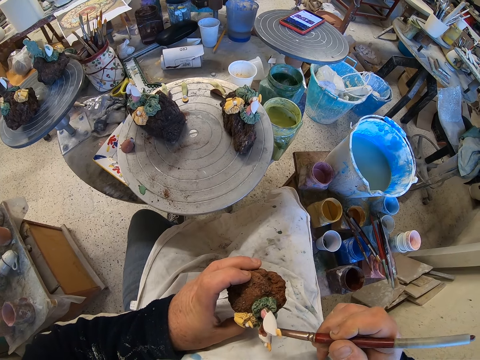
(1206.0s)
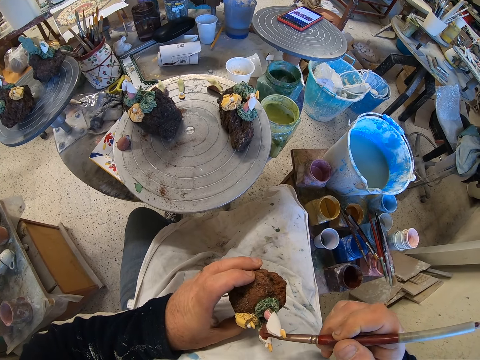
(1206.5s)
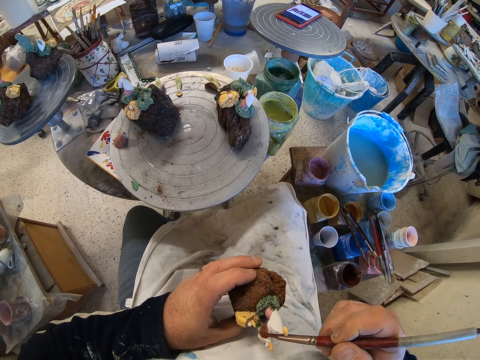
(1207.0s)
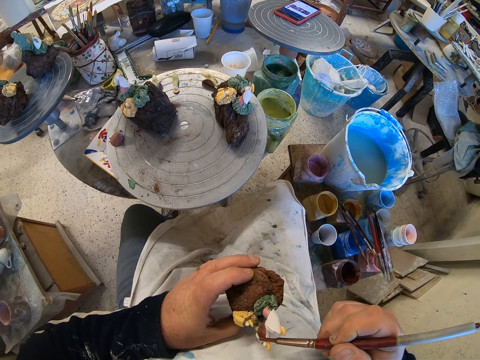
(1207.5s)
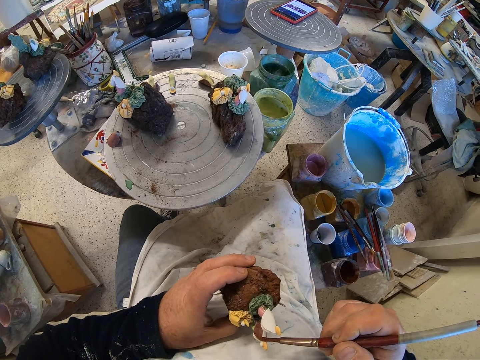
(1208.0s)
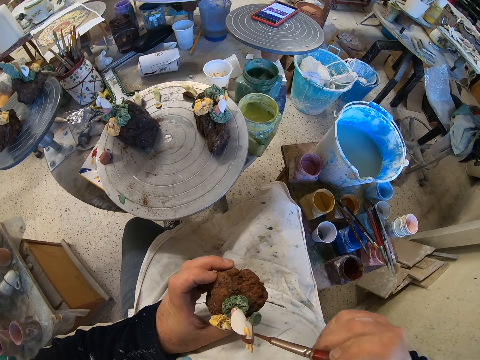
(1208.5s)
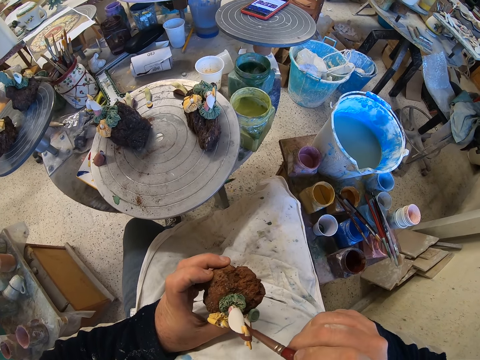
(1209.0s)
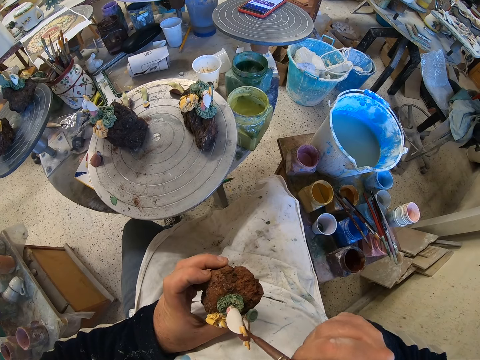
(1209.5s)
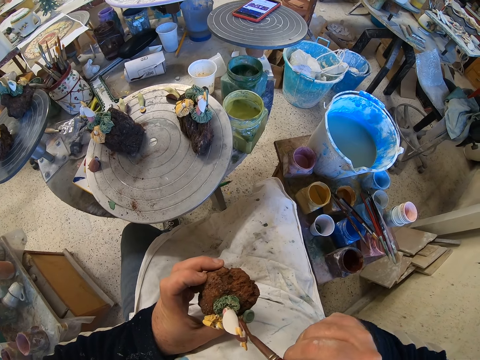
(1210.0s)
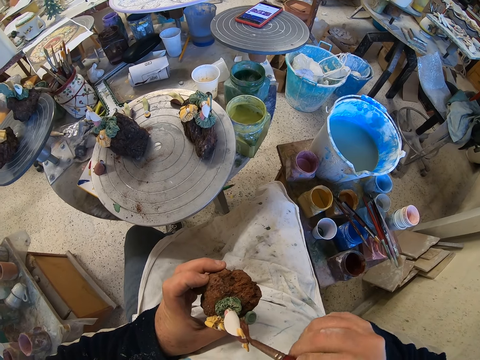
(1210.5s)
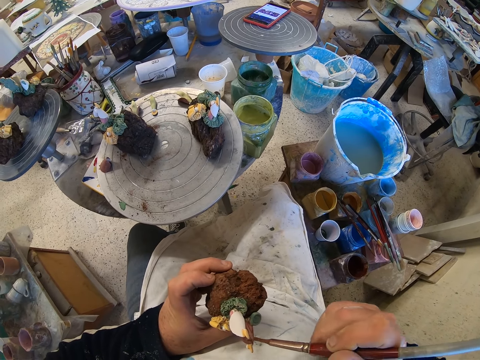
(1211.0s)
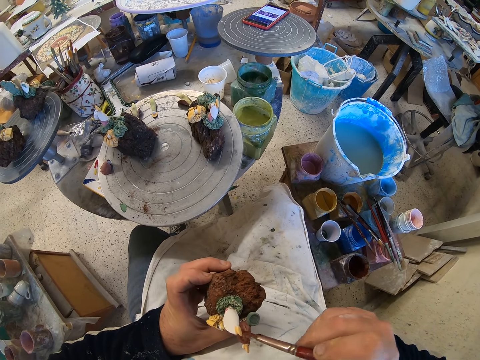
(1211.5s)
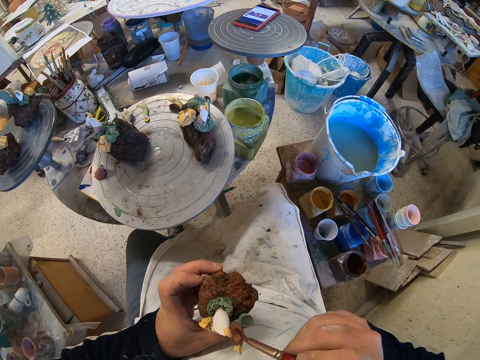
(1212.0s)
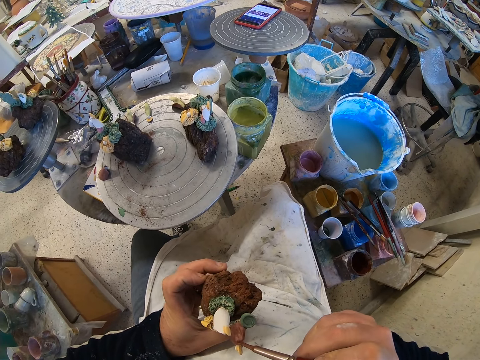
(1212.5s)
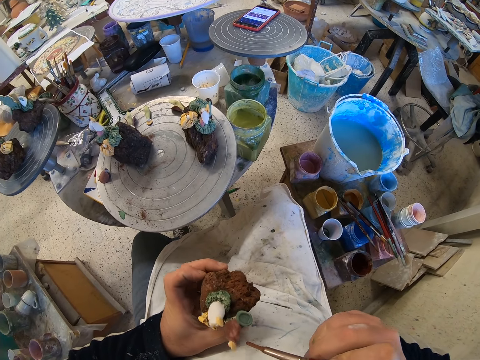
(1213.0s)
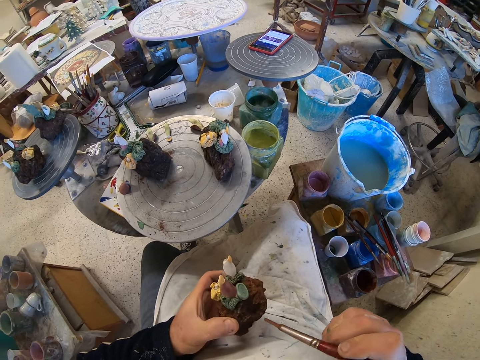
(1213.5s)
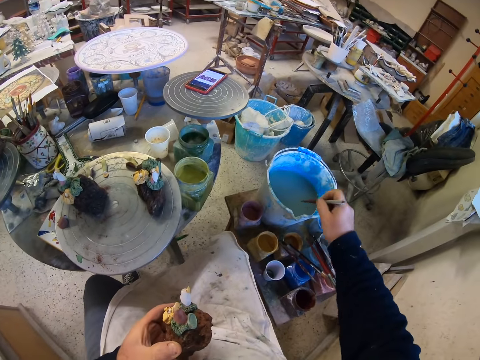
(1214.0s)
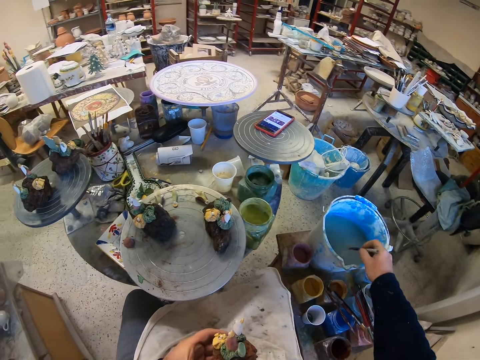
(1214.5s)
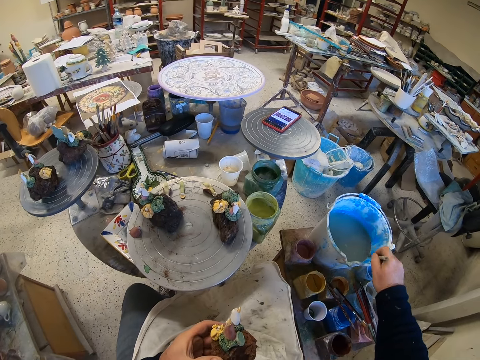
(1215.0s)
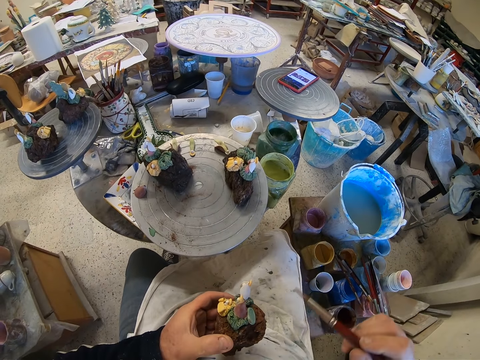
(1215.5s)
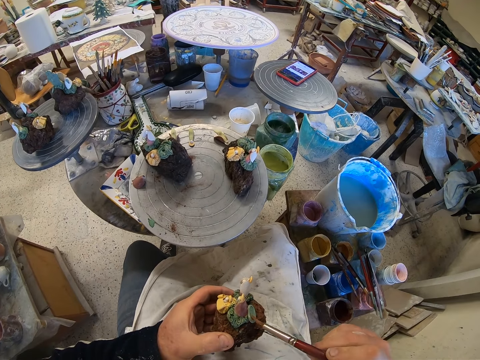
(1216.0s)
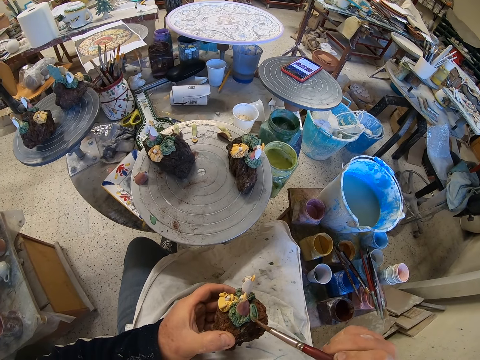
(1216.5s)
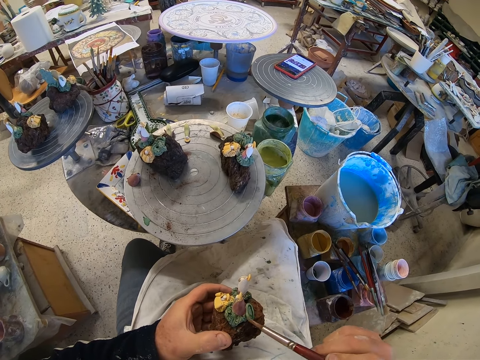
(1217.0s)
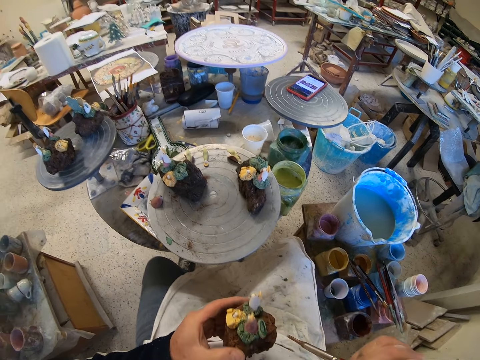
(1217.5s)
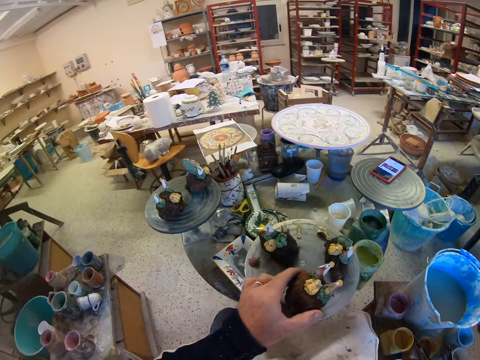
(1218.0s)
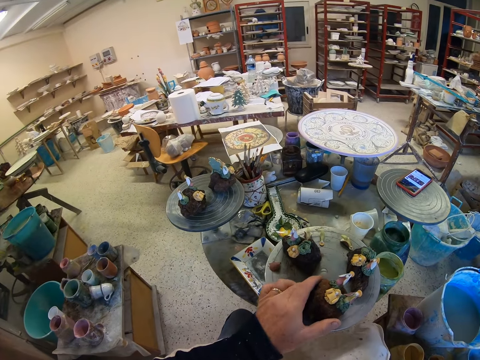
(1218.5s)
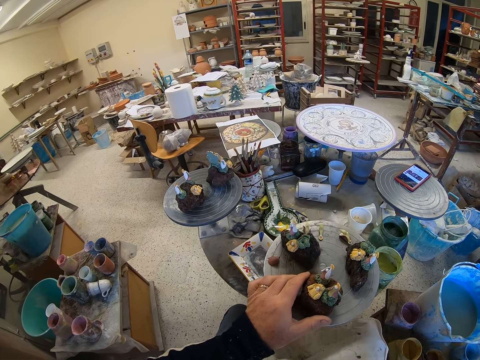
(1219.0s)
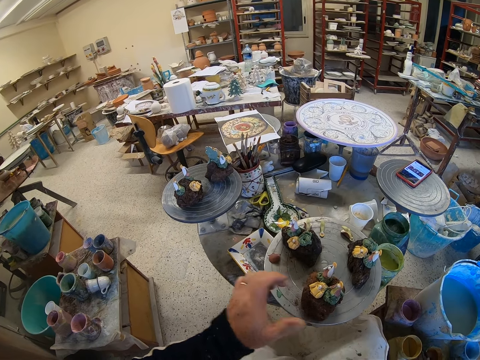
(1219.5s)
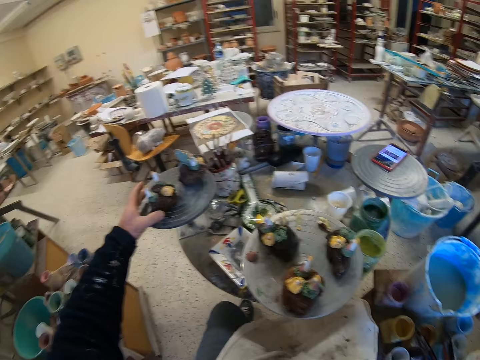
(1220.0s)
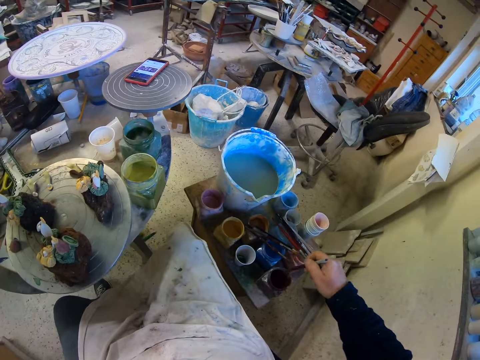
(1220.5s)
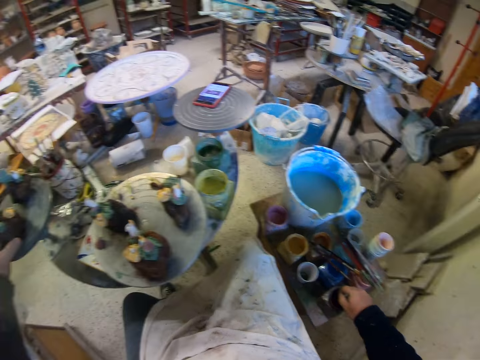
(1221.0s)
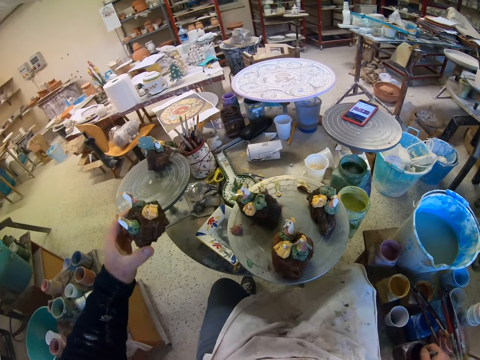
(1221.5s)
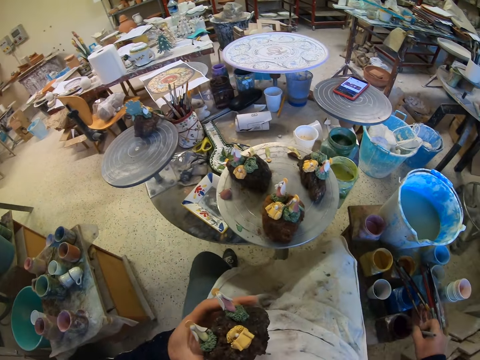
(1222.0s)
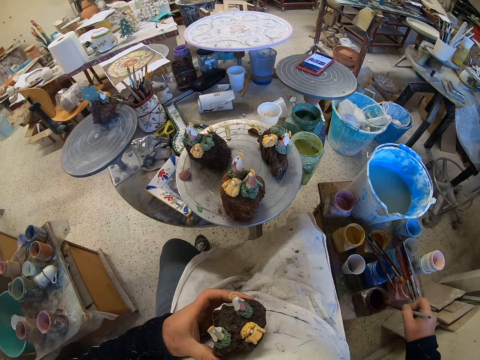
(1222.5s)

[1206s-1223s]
The camera wearer scoops paint from a paint can. They paint a craft model with a paint brush. They put down the craft model on a stool. They pick up the craft model from the stool. They scoop paint from the paint can.

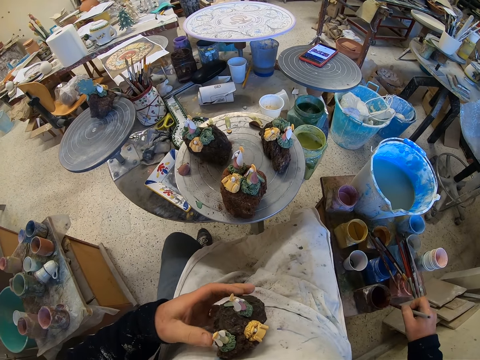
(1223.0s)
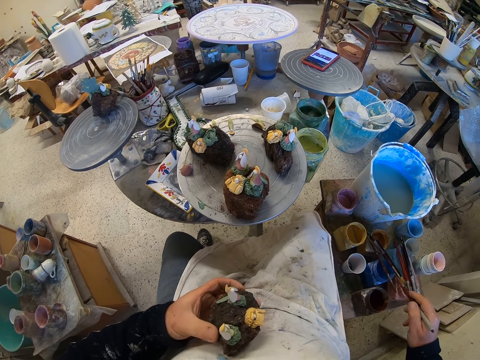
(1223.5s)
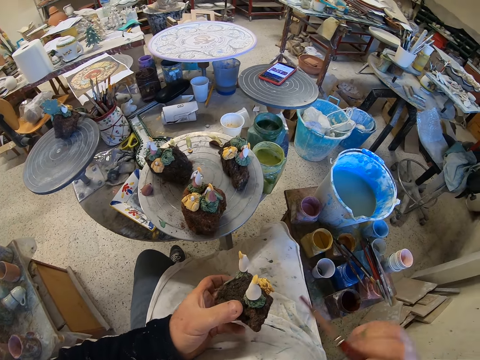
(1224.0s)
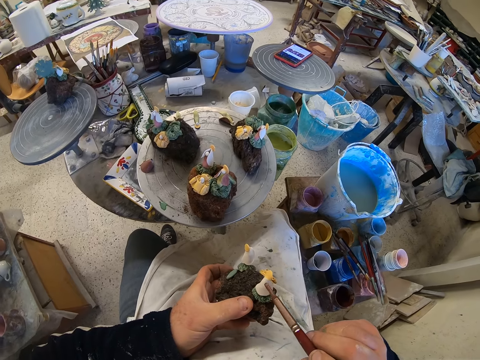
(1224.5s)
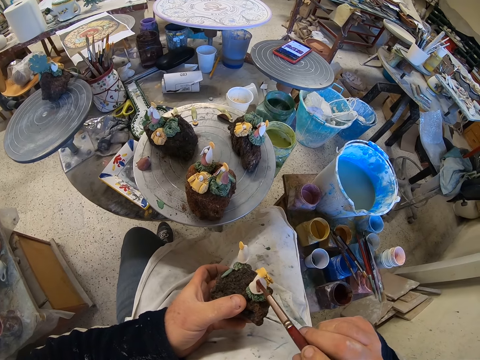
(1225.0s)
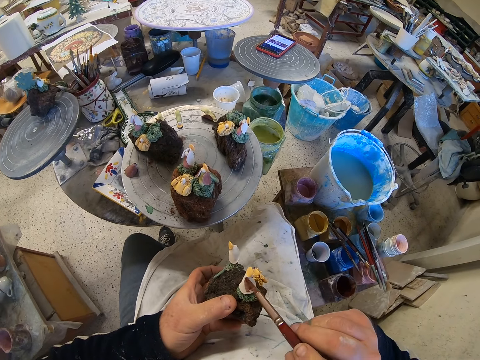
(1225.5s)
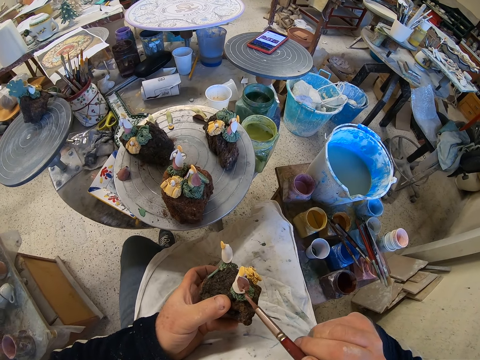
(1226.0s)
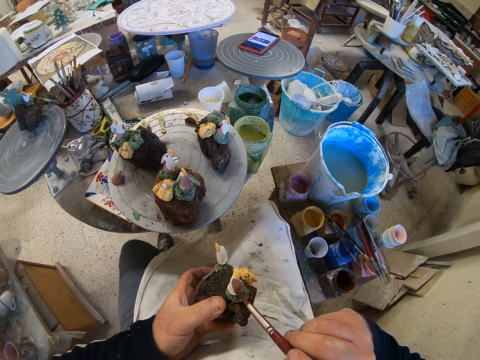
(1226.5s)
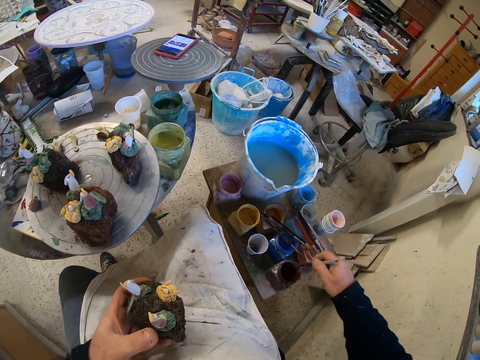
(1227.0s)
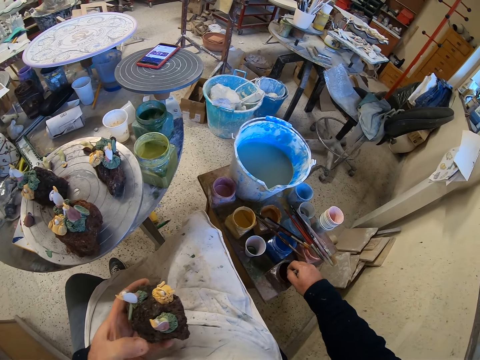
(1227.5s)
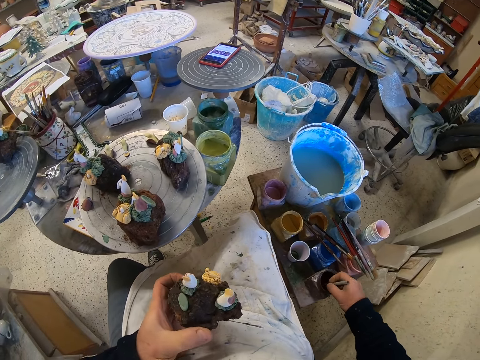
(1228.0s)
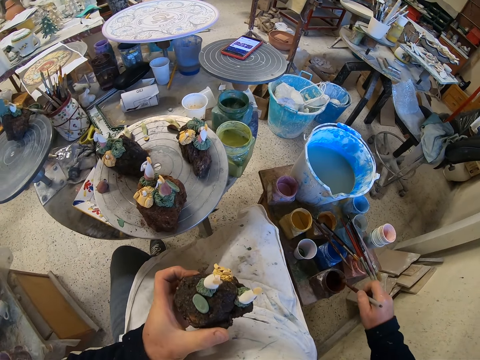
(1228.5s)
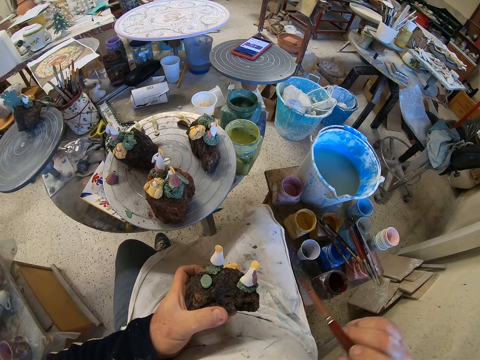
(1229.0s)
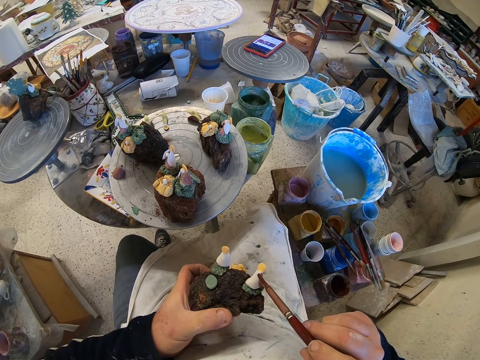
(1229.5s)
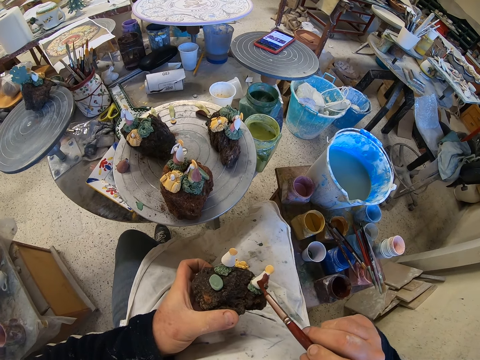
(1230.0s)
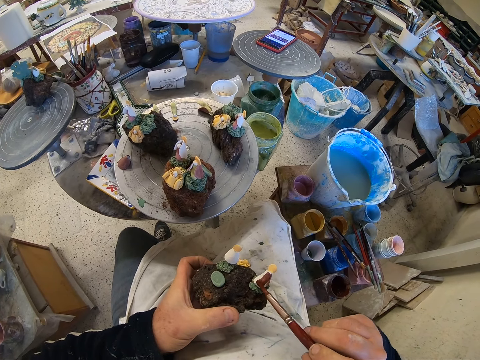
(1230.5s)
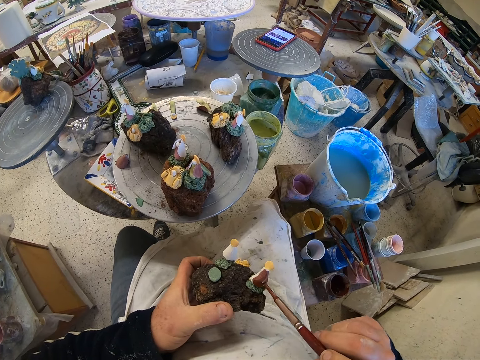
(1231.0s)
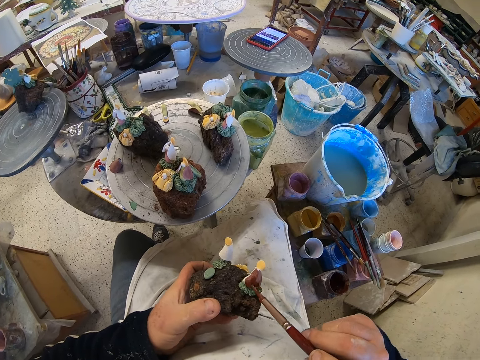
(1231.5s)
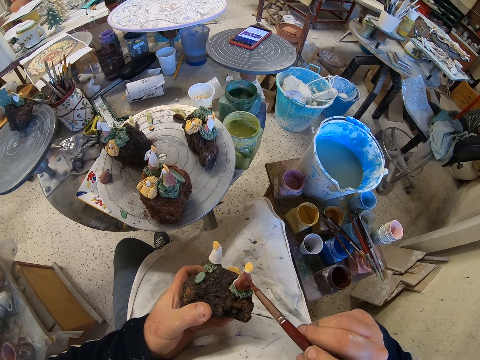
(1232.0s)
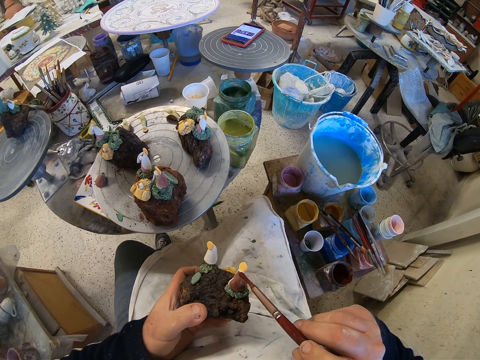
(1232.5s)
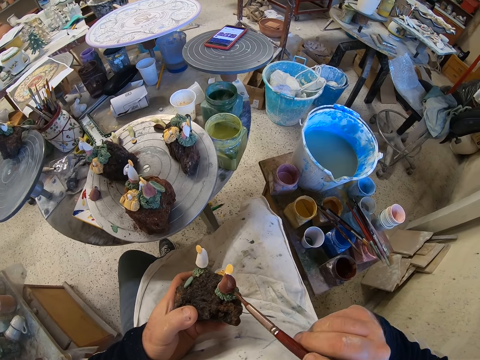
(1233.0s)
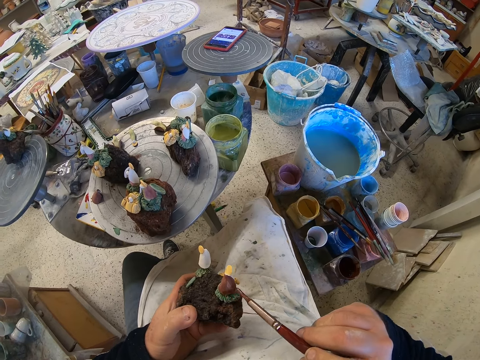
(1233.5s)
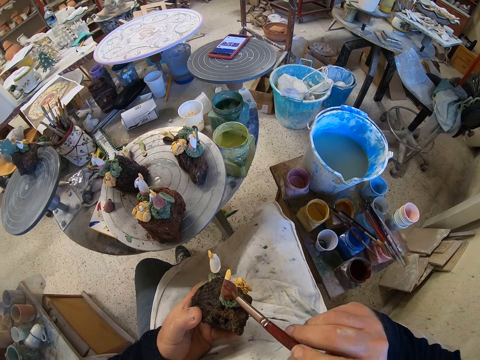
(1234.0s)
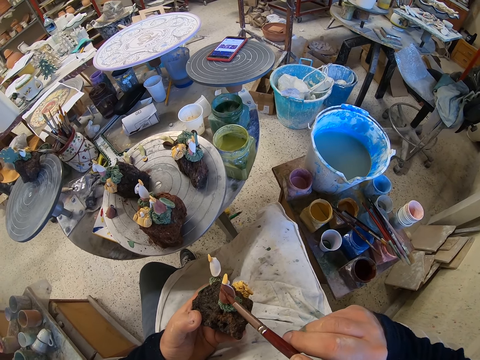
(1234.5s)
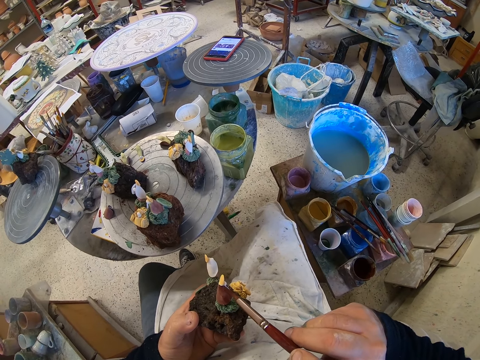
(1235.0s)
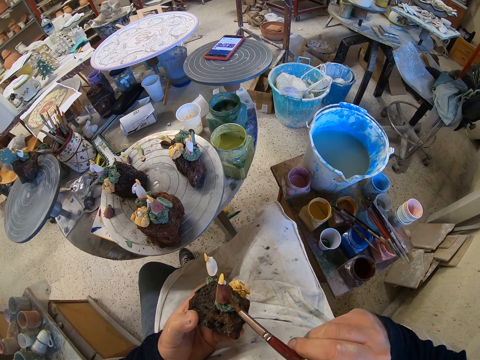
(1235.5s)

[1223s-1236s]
The camera wearer paints a craft model with a paint brush. They scoop paint from a paint can. They paint the craft model with the paint brush.
